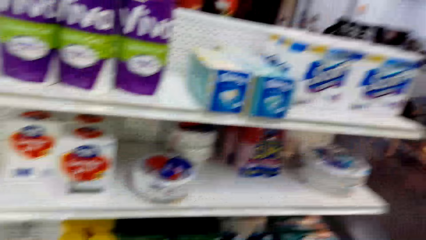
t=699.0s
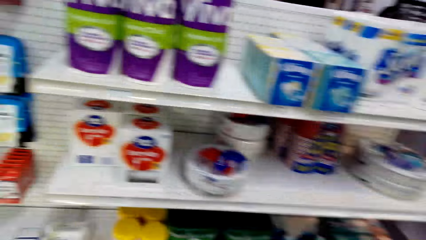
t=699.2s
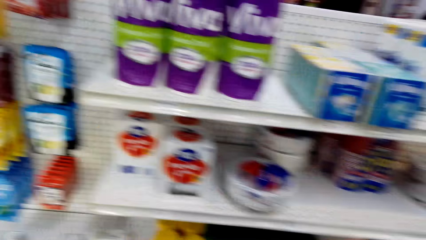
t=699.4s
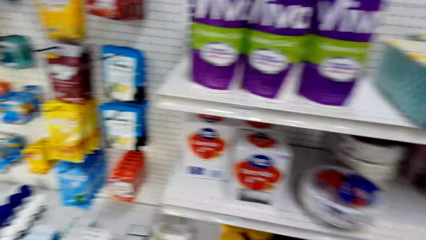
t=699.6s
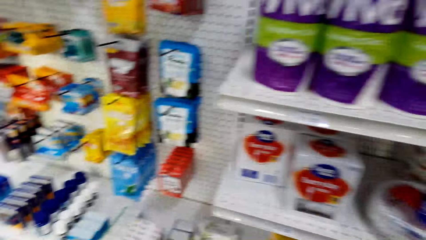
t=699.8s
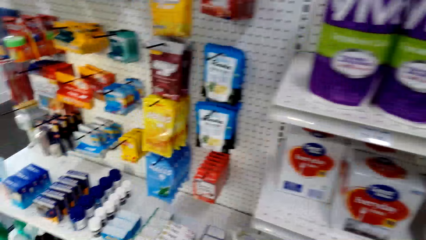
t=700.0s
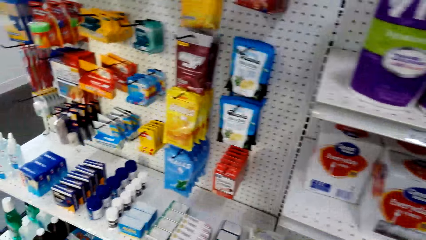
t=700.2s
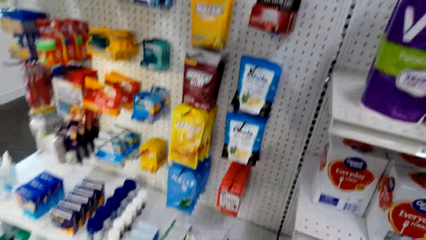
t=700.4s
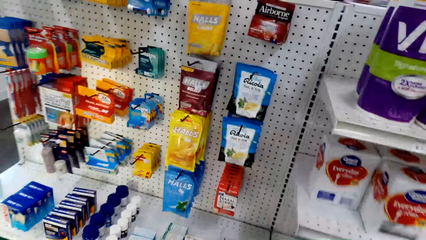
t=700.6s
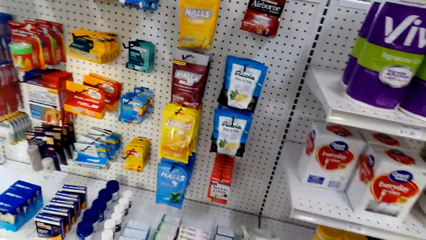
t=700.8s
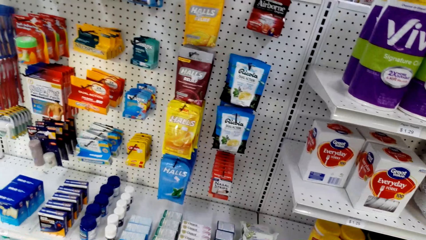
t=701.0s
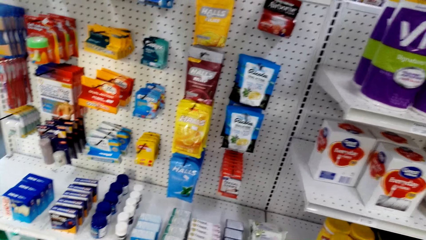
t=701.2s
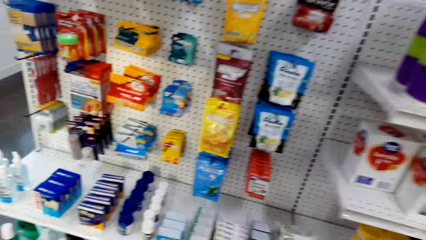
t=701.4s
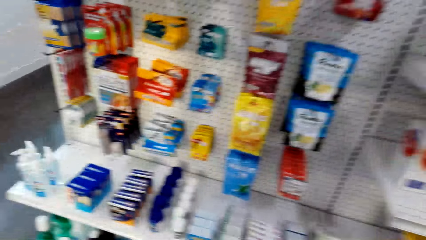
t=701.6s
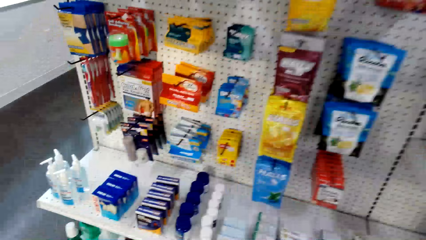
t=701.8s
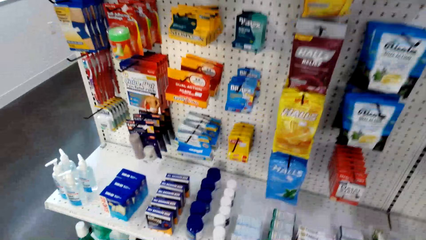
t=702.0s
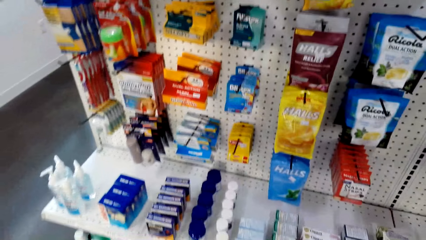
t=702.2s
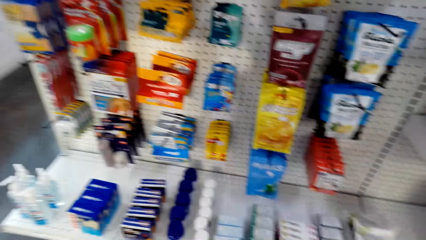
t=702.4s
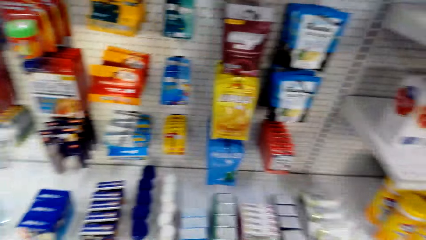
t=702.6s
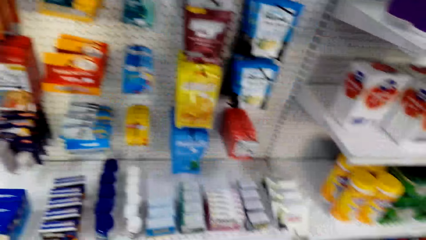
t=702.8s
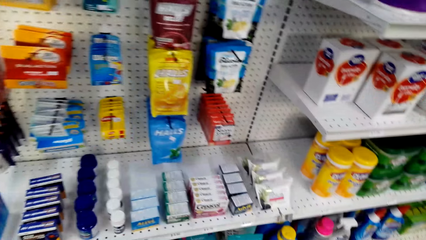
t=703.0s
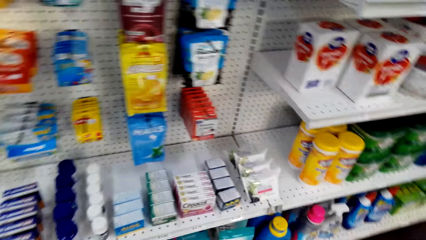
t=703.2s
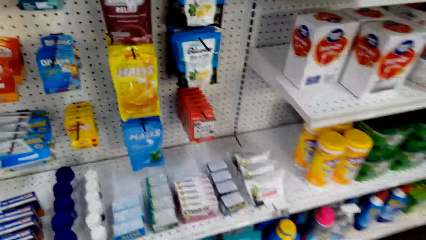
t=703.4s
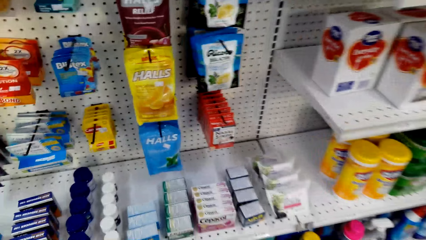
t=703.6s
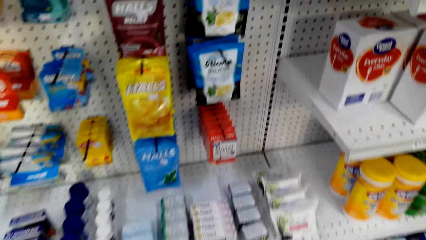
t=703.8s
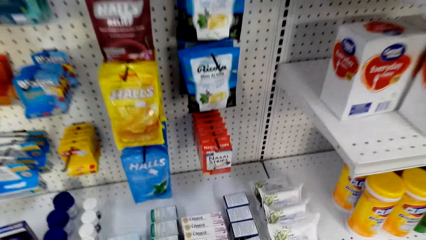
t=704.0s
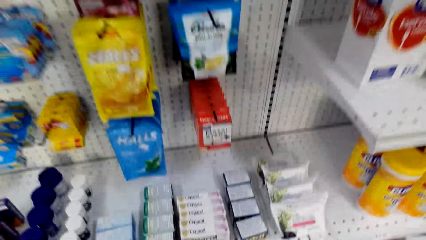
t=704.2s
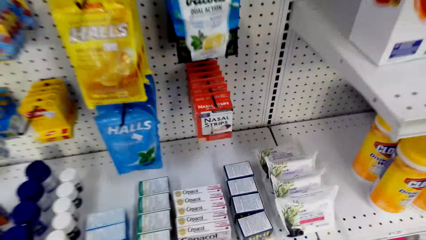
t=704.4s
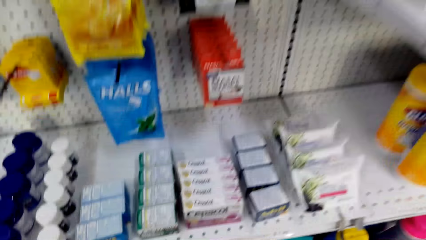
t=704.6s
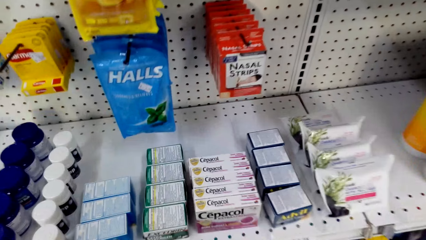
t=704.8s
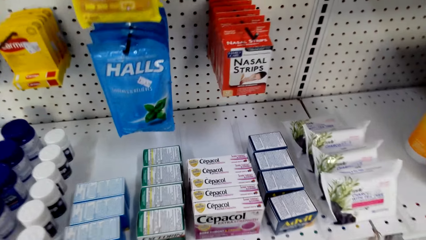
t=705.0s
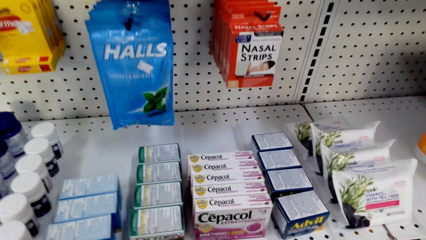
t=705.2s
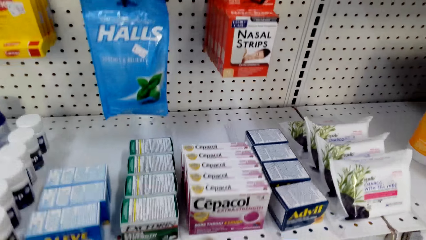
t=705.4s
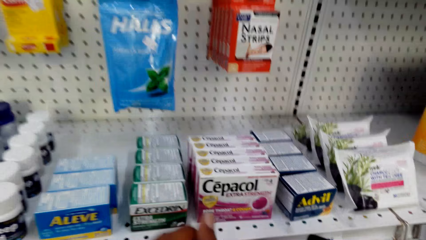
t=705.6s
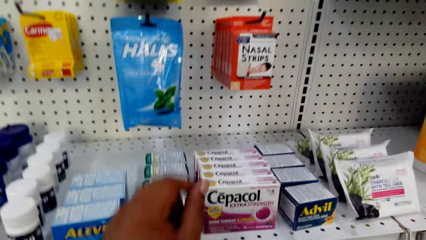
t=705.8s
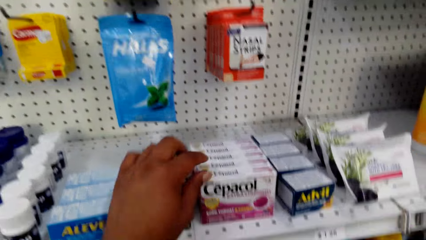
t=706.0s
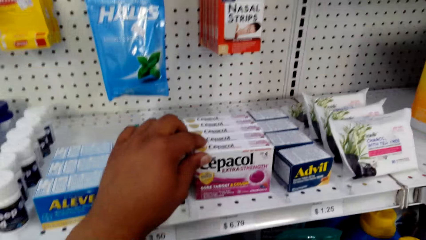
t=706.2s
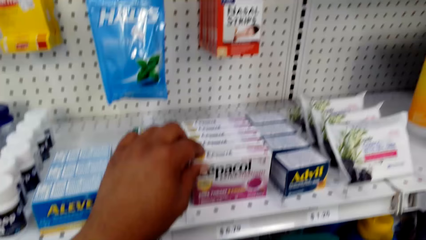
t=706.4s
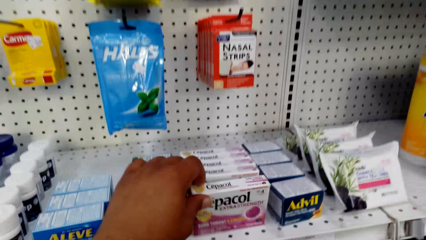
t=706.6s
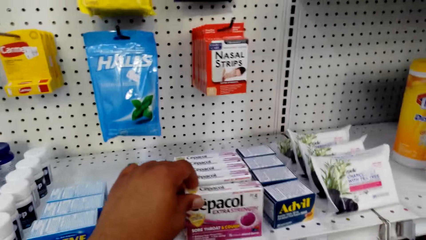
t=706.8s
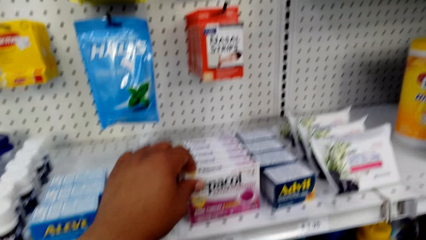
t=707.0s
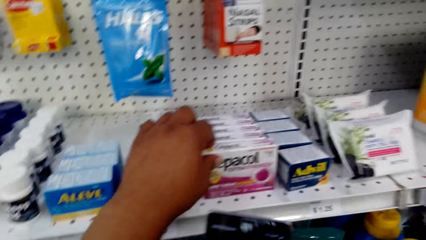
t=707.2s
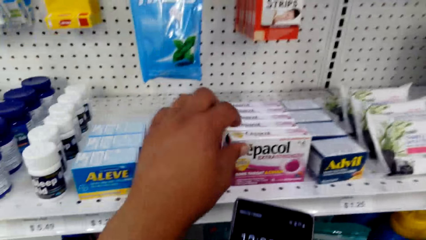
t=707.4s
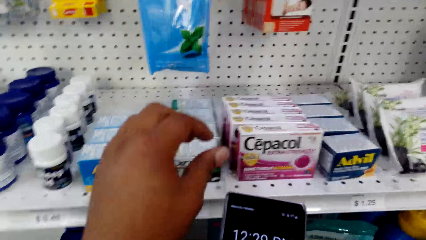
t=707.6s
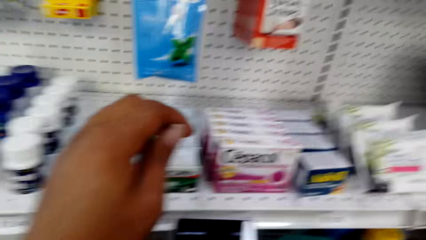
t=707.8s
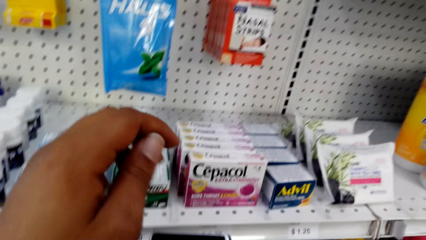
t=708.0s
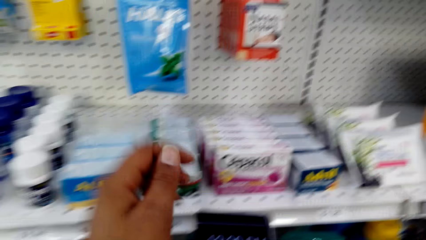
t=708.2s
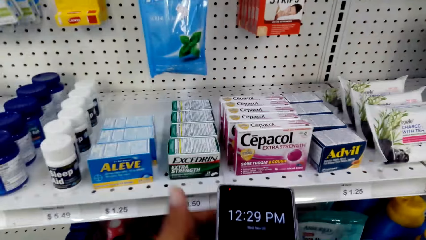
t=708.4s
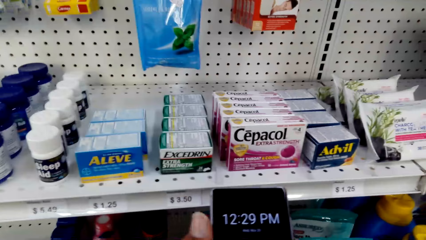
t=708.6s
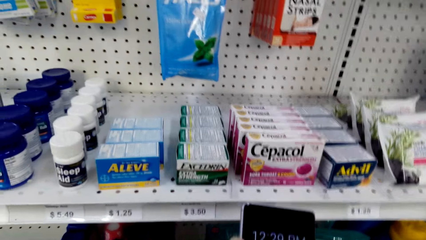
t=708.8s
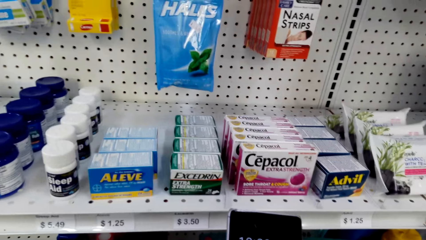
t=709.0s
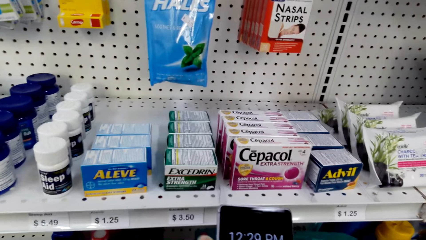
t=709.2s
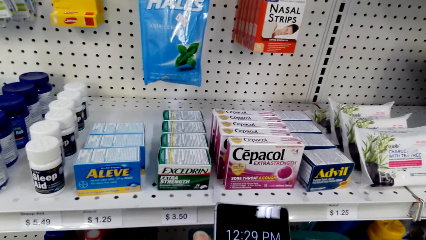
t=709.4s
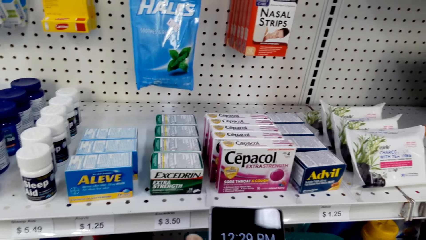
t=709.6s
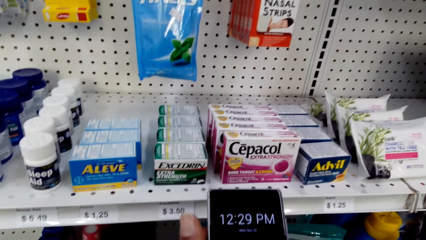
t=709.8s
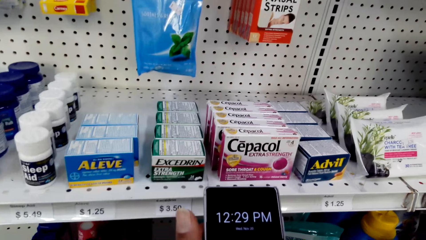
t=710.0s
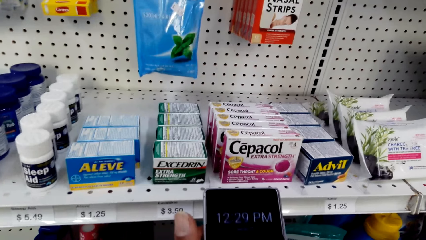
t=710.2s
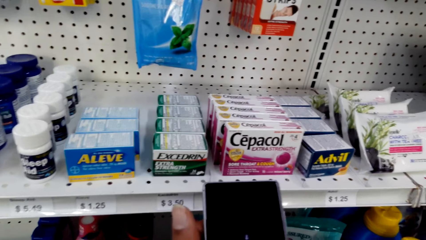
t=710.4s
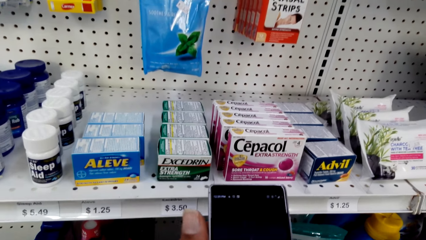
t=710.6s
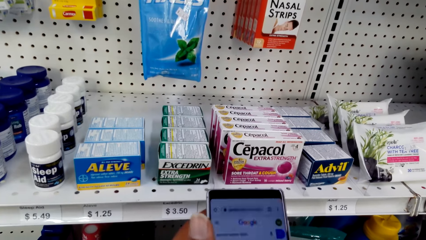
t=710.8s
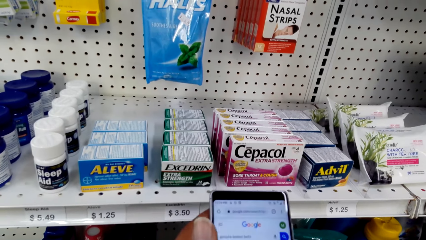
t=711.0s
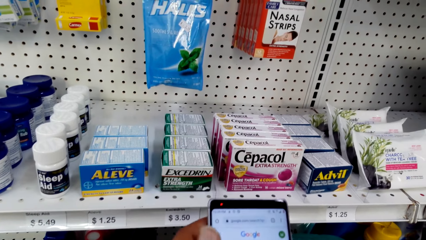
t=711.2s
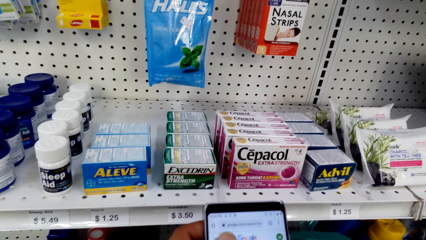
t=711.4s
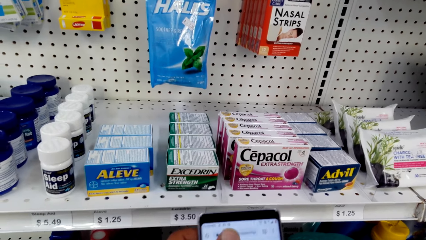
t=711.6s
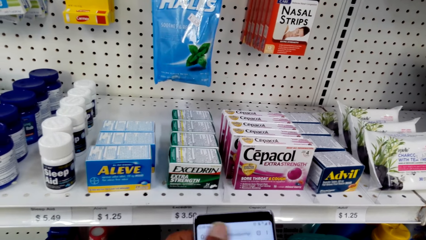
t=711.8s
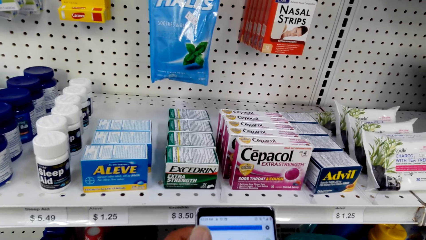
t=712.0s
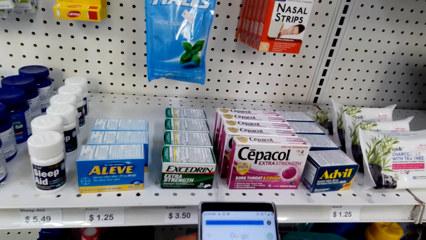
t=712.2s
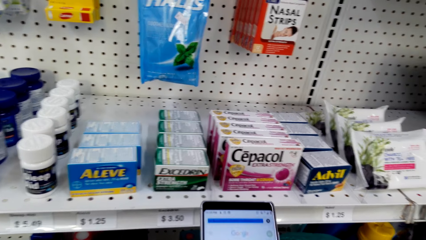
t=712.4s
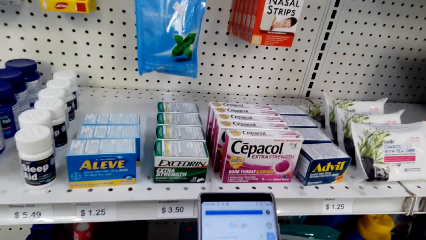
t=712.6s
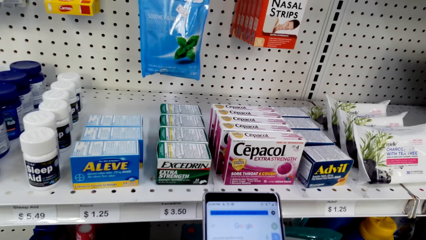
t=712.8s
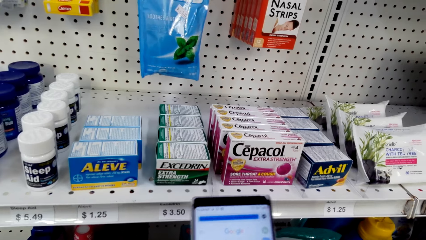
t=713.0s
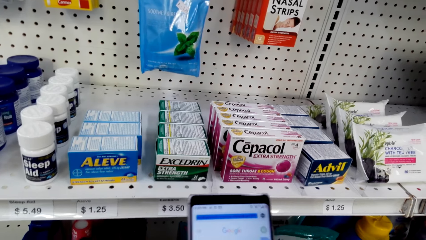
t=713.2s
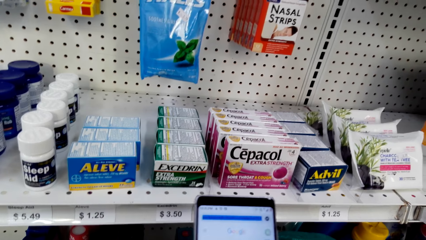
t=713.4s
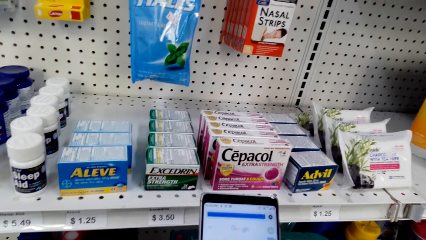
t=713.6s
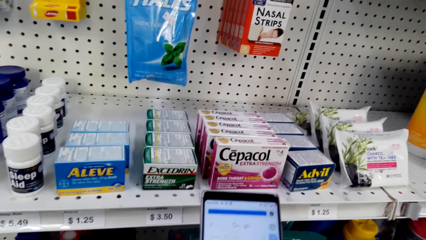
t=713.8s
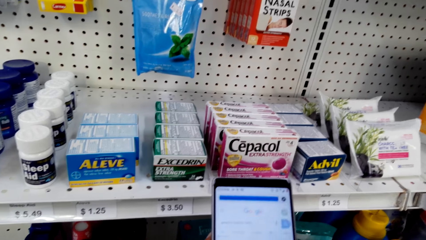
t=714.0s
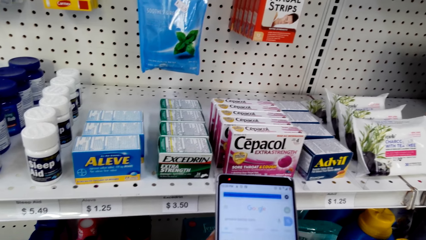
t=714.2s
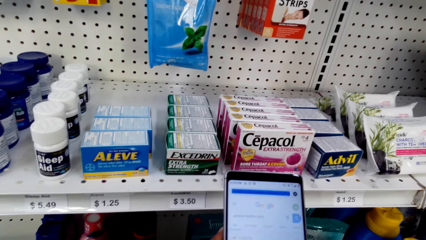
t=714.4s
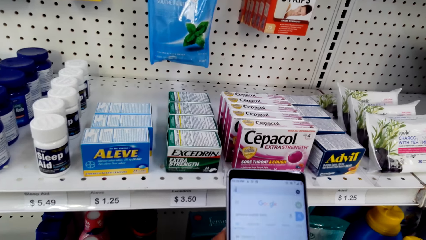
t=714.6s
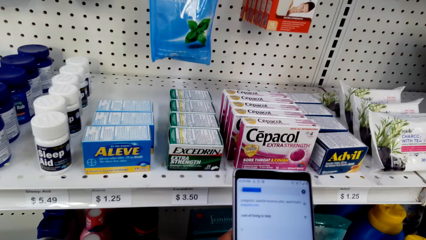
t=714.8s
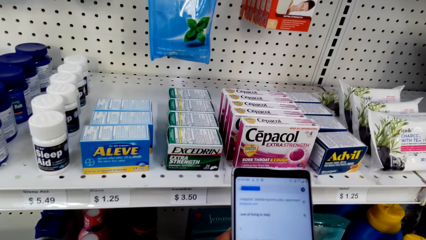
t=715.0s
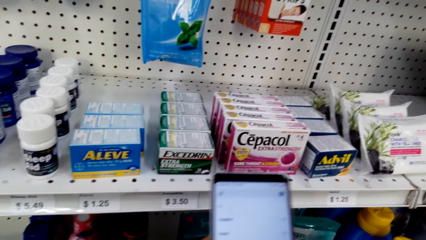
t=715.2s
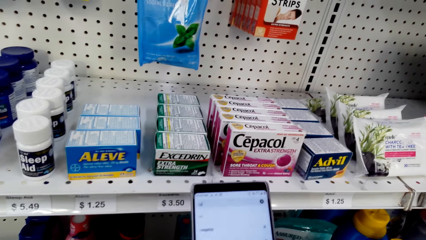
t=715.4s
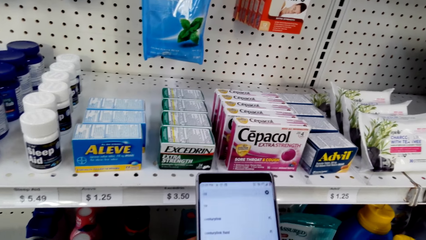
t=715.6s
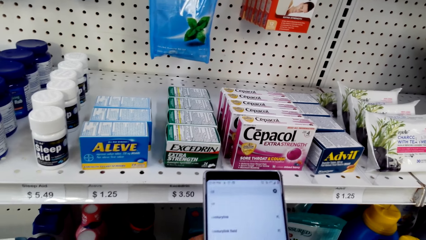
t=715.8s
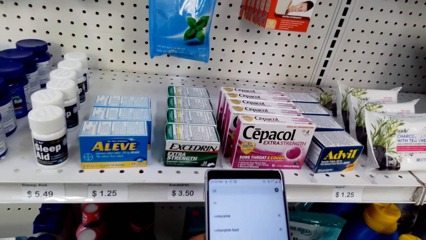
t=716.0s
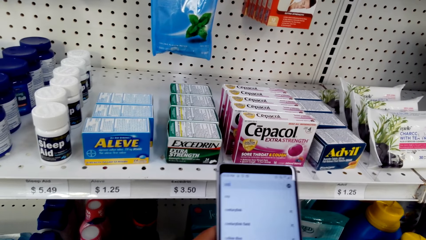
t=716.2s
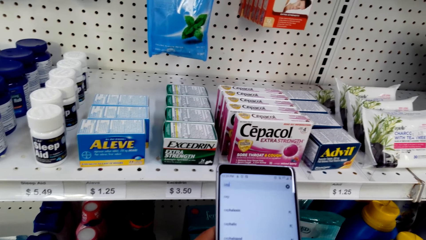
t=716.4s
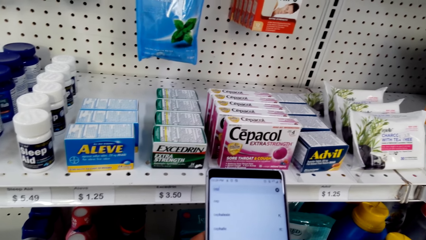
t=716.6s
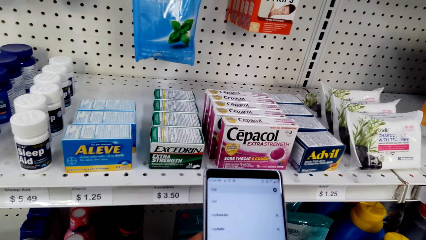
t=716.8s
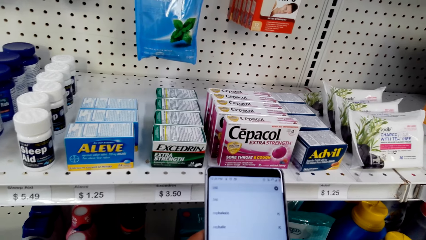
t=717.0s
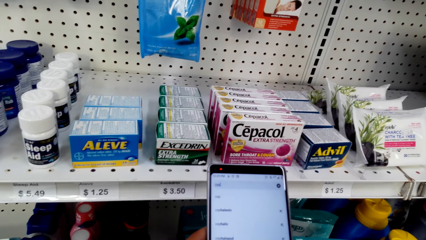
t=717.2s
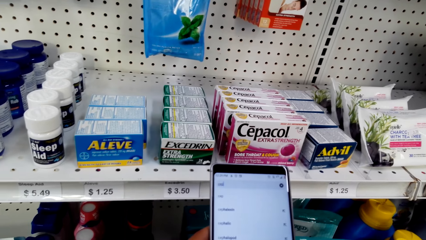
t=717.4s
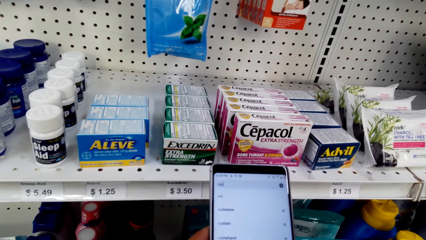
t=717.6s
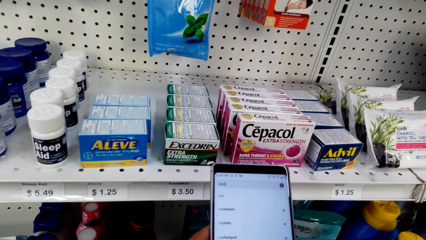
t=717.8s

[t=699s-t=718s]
The camera wearer looks around. They touch a box of Cepacol. They hold the Cepacol. They talk. They operate the phone. They stare at the phone. They talk. They scroll the phone repeatedly.
